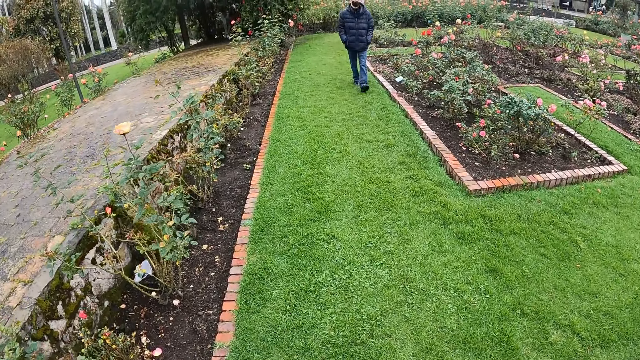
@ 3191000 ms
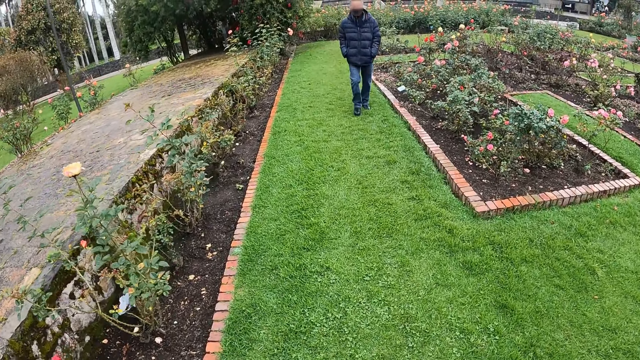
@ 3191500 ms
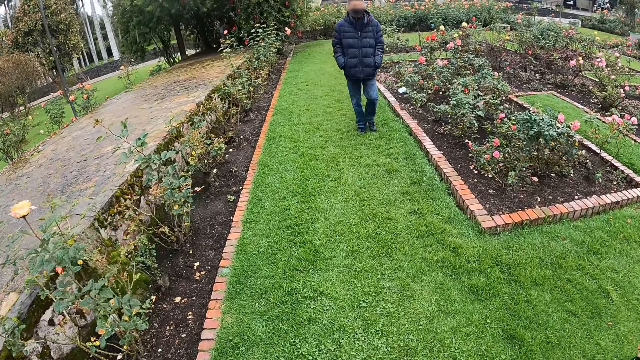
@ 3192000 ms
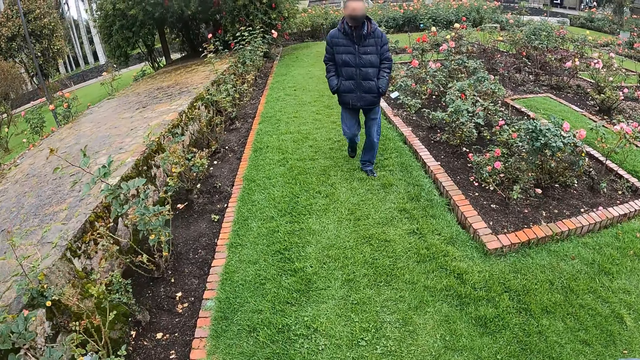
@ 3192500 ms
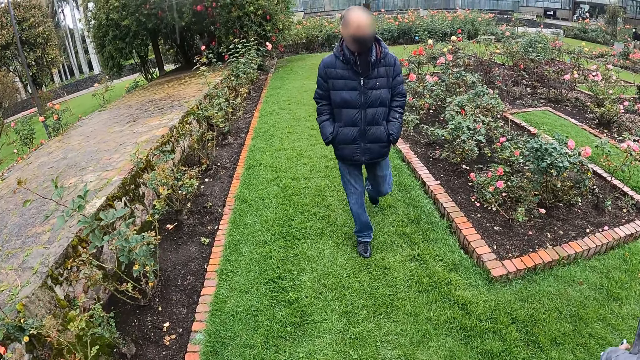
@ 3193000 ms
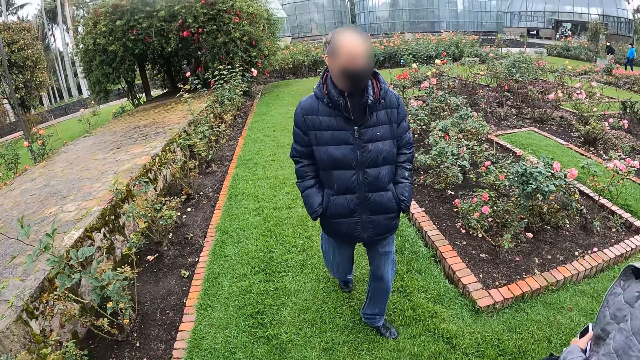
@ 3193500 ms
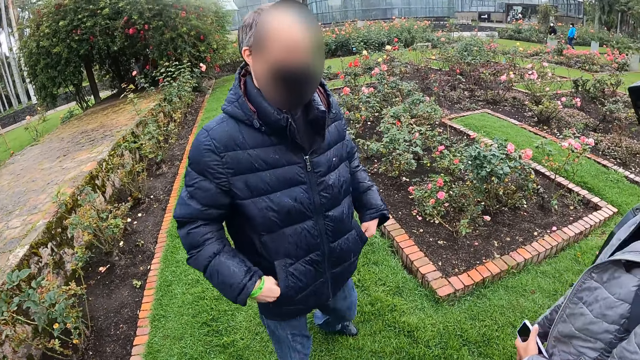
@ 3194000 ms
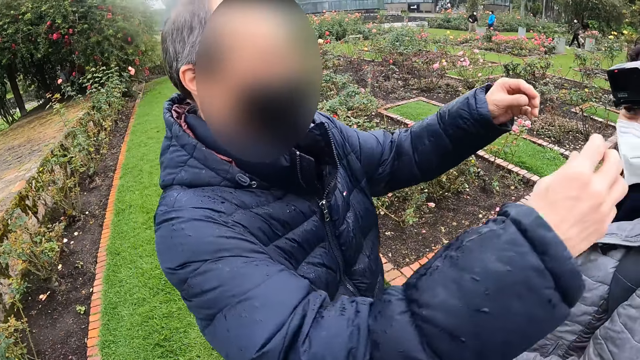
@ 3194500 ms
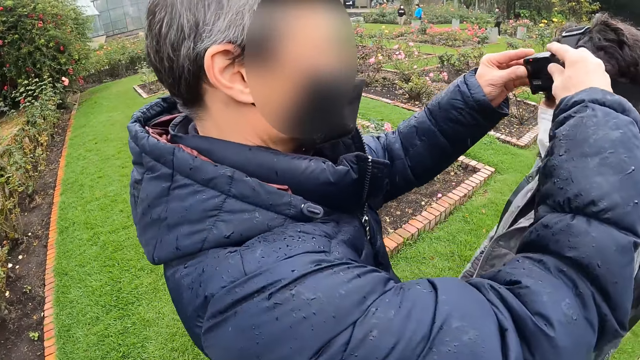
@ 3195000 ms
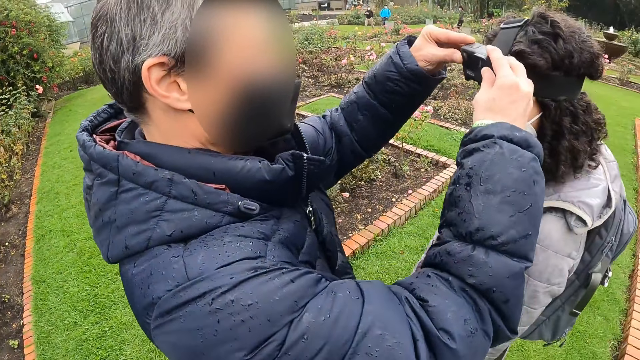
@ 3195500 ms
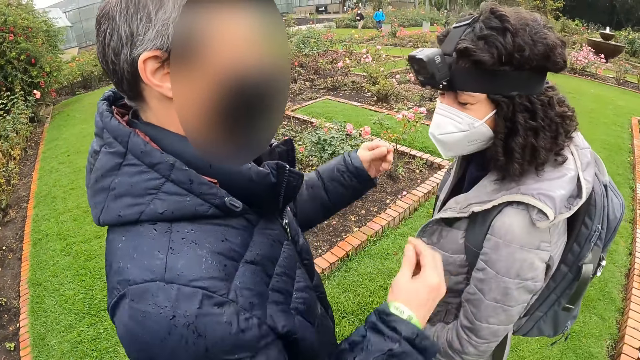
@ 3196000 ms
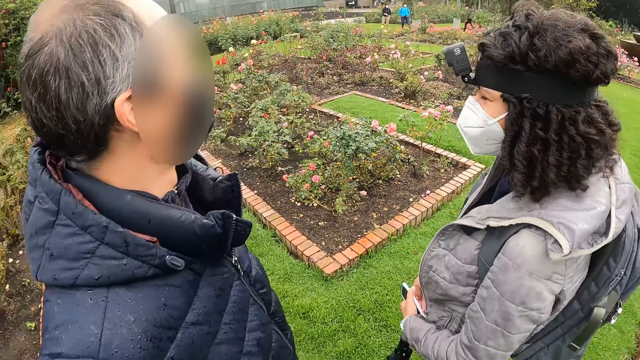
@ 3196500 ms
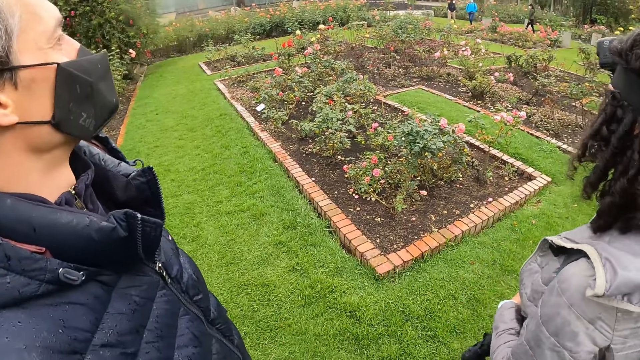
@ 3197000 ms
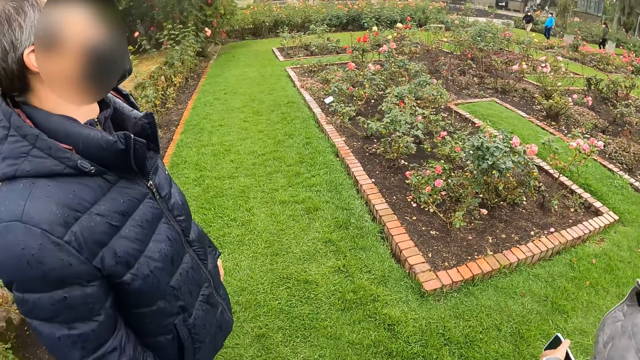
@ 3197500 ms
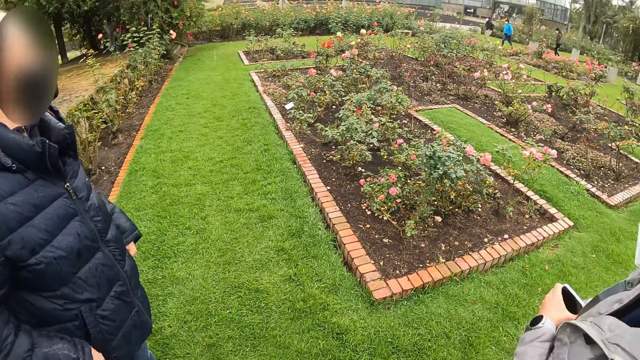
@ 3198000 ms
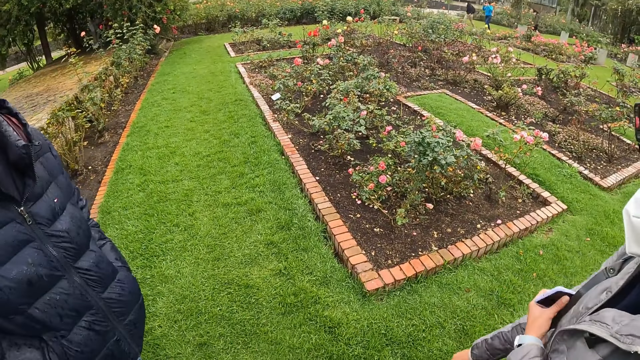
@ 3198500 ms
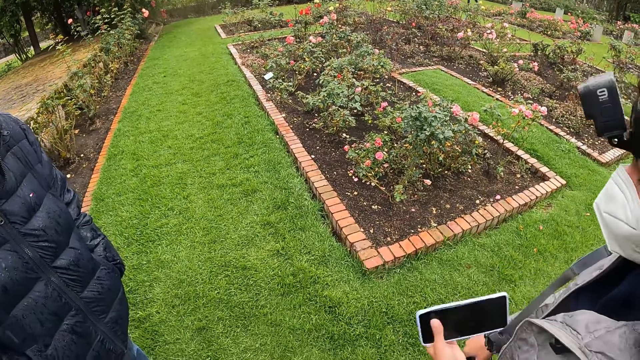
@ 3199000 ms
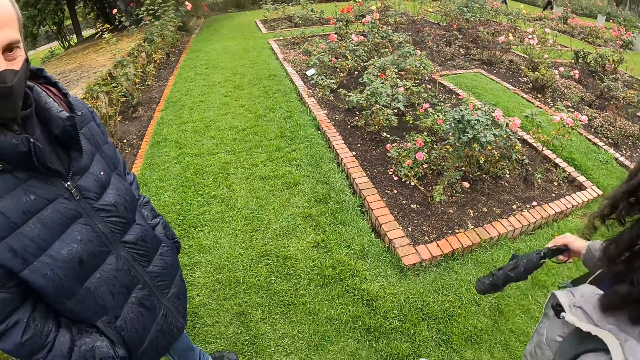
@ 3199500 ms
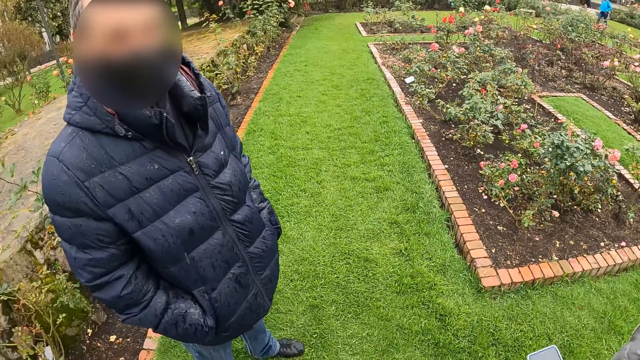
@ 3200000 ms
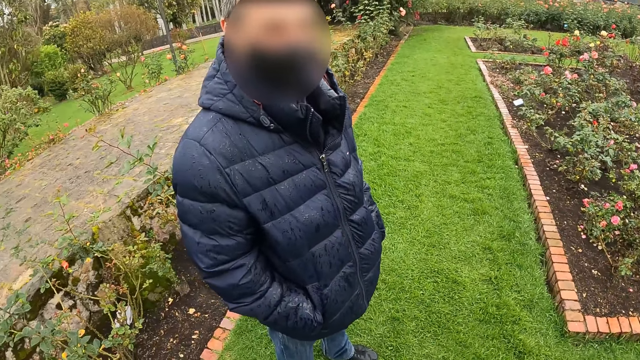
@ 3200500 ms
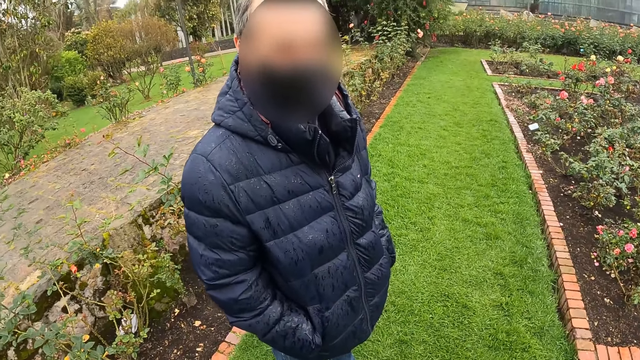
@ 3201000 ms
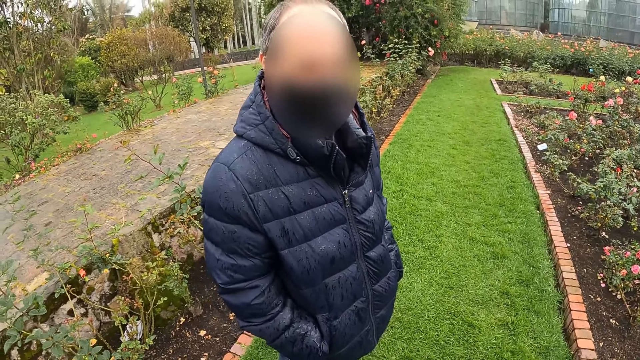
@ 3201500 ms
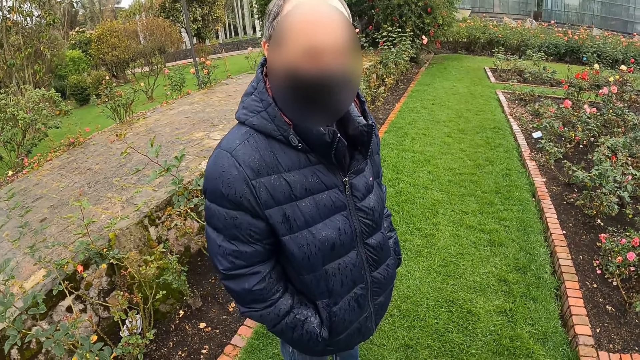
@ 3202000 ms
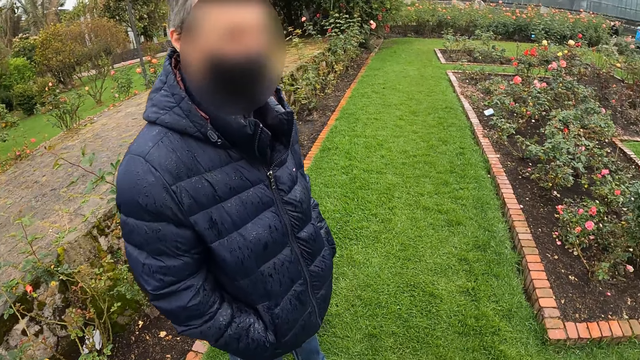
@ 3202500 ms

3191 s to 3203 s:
The woman walks towards the man in the garden. The man adjusts the camera on the head of the woman with his hands. The woman puts her phone beside her right arm. The man puts his hands in his pocket. The woman removes her phone from her right arm with her left hand and raises up her umbrella with her right hand. The camera wearer looks at the man.

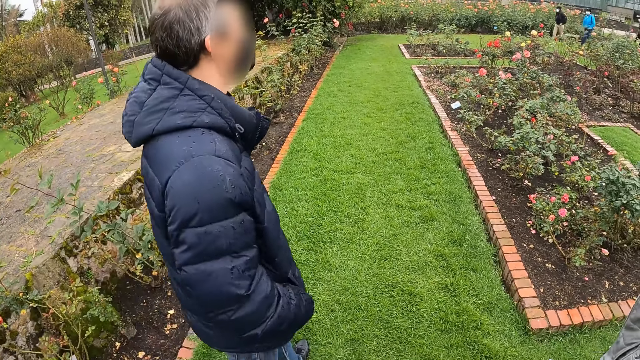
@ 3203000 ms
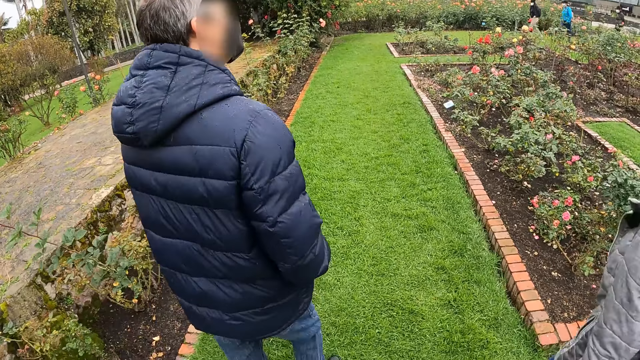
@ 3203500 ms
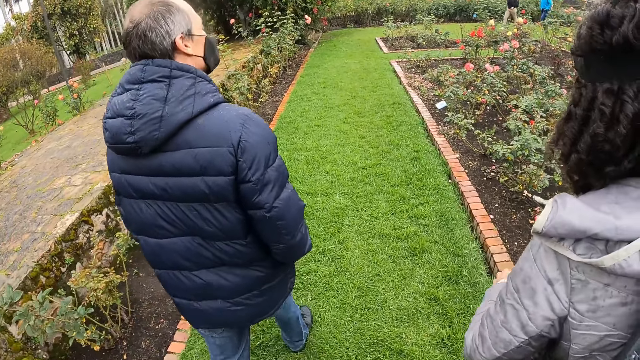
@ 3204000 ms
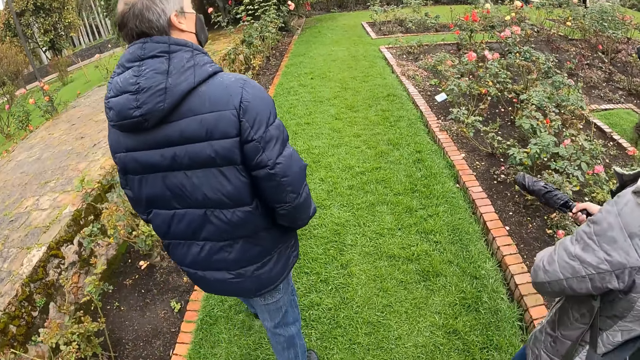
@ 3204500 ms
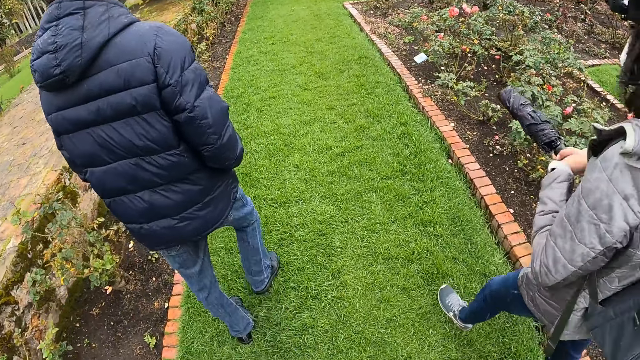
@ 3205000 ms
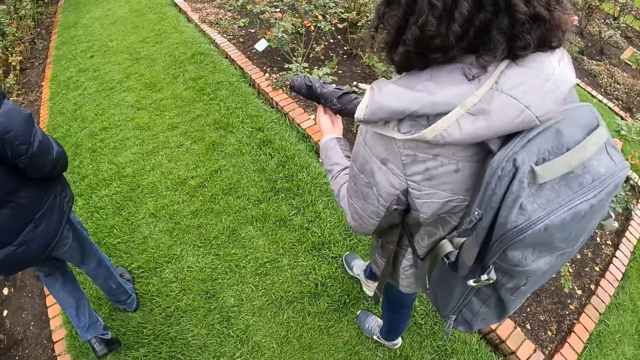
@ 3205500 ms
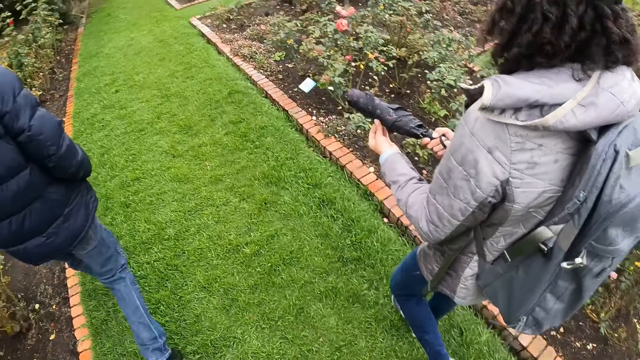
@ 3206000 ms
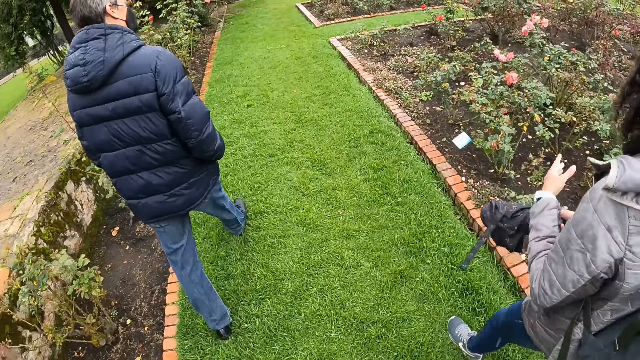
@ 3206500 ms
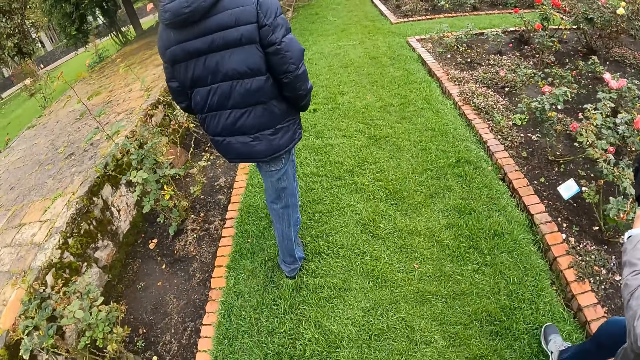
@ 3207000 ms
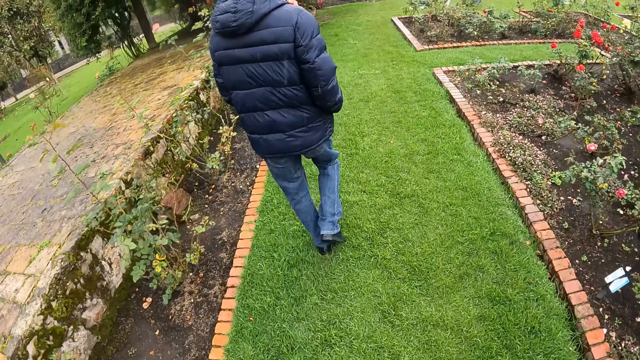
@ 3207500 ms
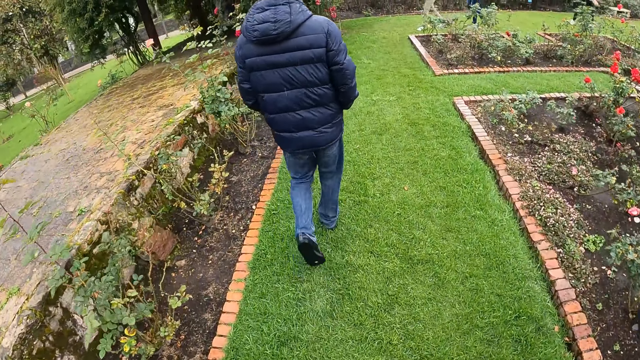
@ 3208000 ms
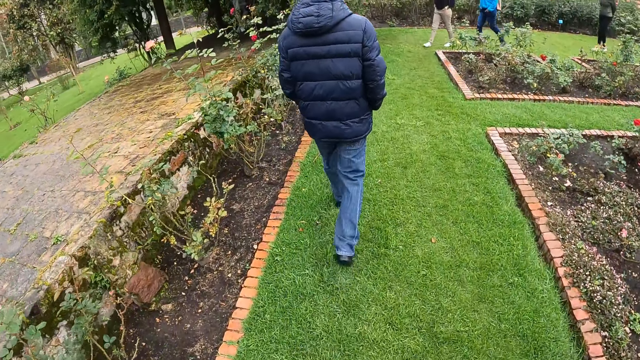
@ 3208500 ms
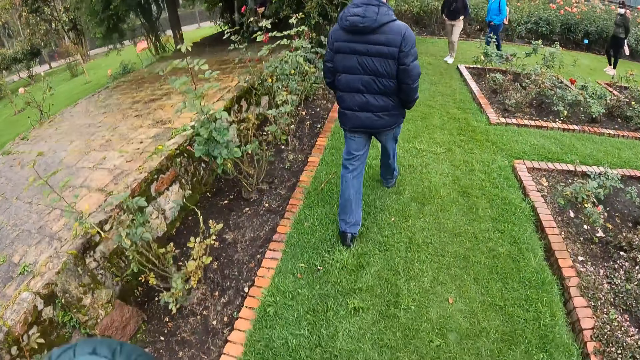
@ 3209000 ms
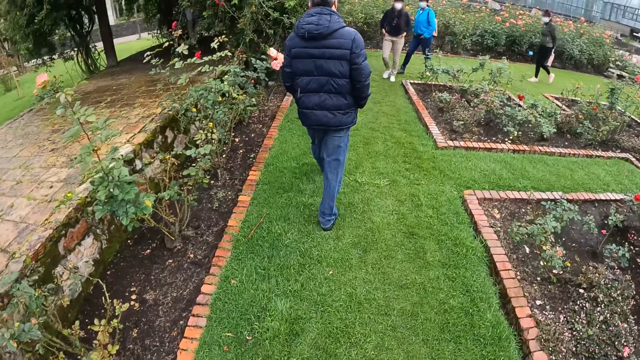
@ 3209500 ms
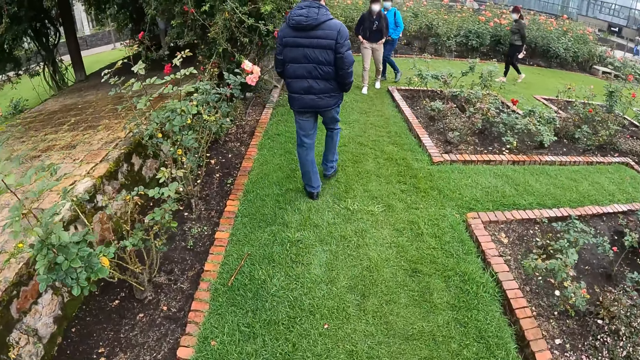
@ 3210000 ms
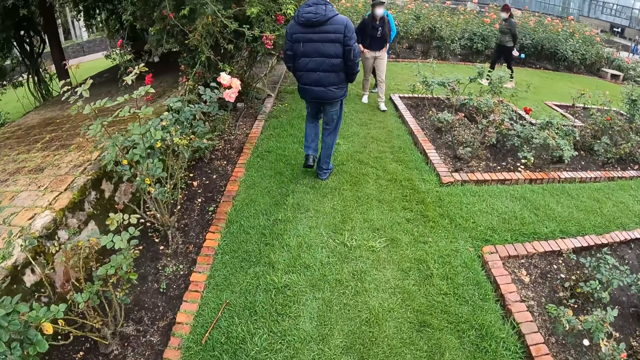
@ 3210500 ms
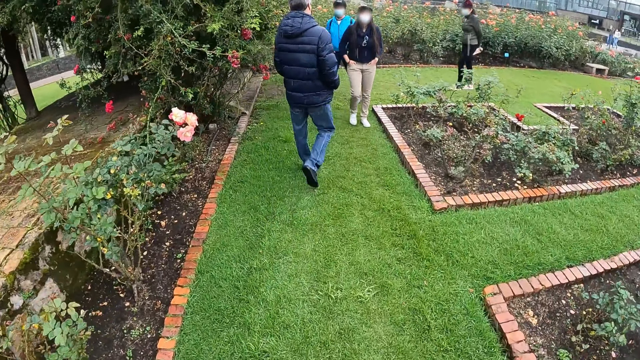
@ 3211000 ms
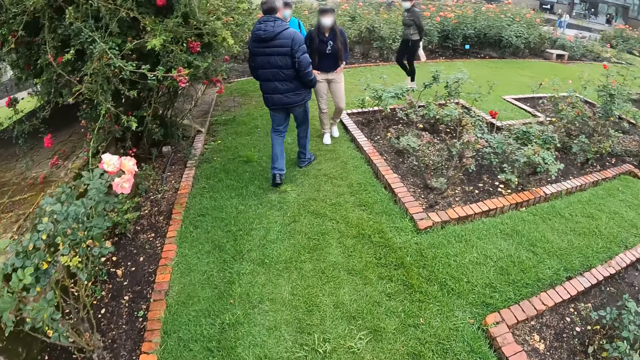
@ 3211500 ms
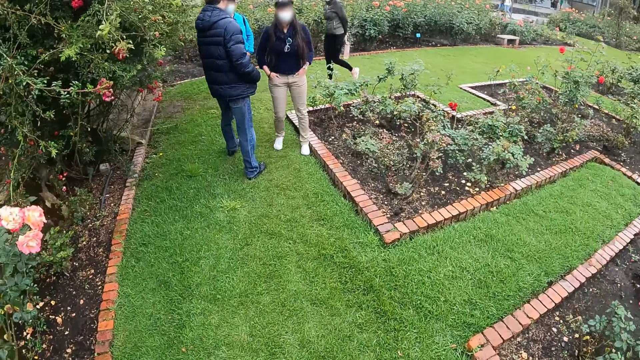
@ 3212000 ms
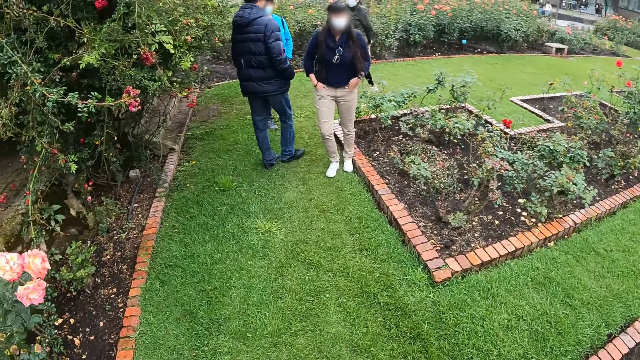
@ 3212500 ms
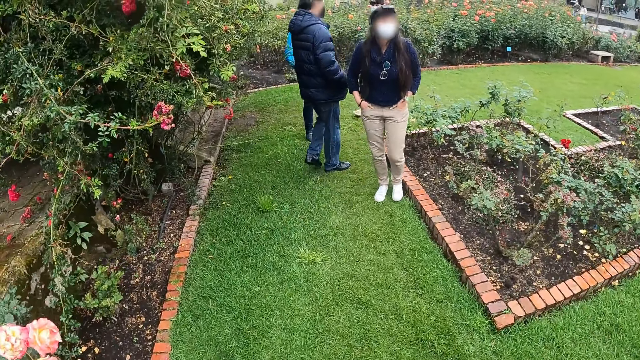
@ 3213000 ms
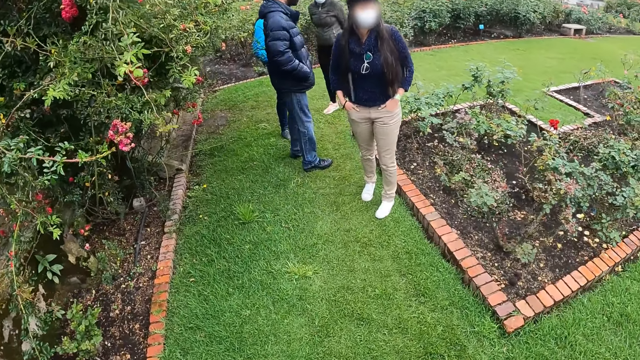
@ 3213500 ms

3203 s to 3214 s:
The camera wearer walks with the man and the woman in the garden. They walk behind the man. The woman releases the umbrella with her left hand. She holds the umbrella with her hands. The camera wearer walks towards a second woman, a third woman and a fourth woman in the garden. The second woman walks towards the man. The fourth woman walks behind the third woman. The third woman walks behind the second woman.
